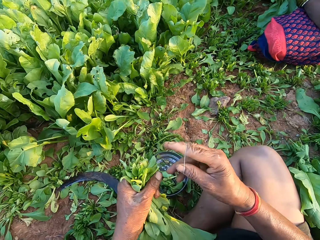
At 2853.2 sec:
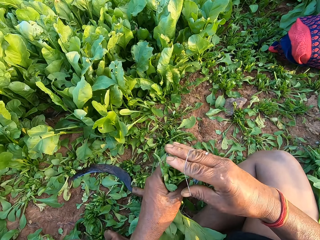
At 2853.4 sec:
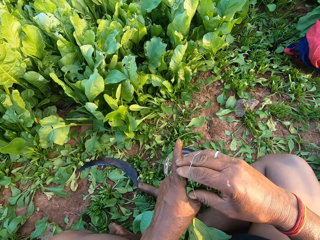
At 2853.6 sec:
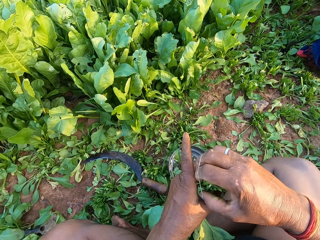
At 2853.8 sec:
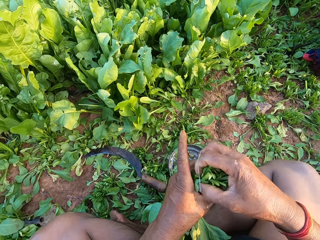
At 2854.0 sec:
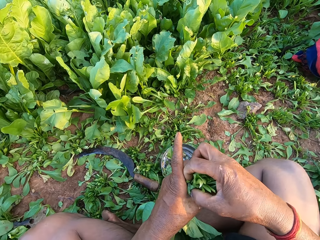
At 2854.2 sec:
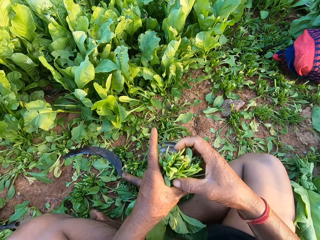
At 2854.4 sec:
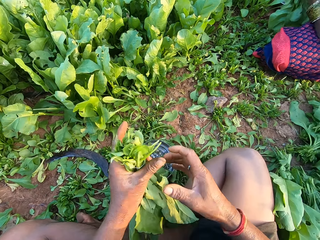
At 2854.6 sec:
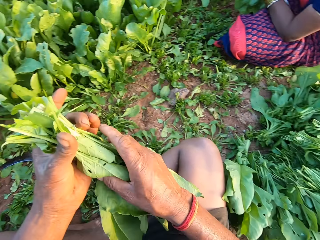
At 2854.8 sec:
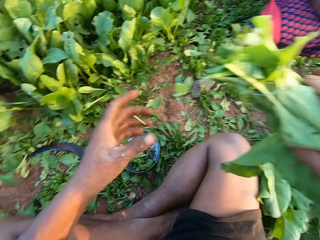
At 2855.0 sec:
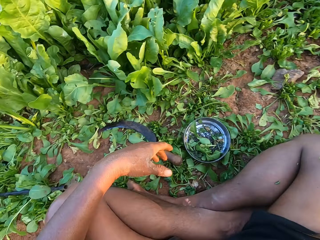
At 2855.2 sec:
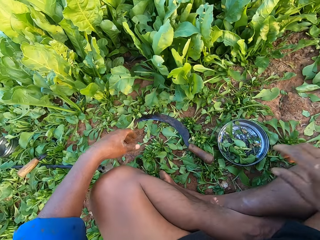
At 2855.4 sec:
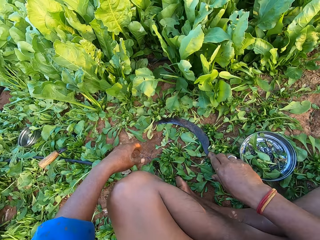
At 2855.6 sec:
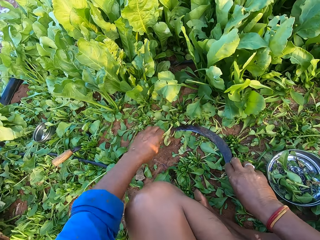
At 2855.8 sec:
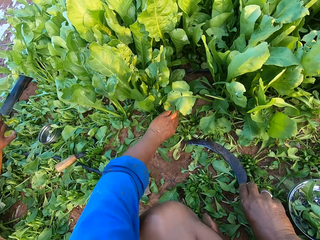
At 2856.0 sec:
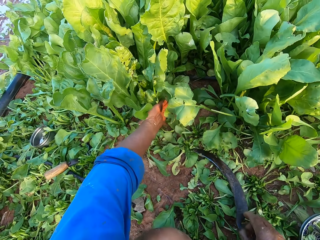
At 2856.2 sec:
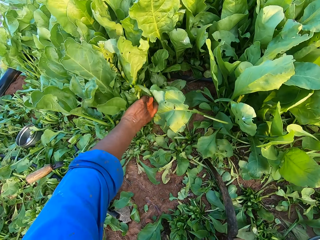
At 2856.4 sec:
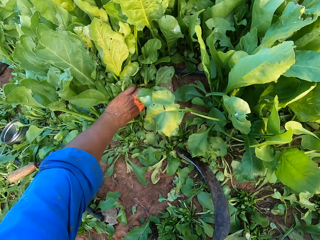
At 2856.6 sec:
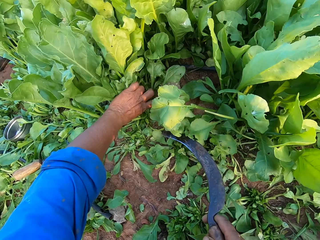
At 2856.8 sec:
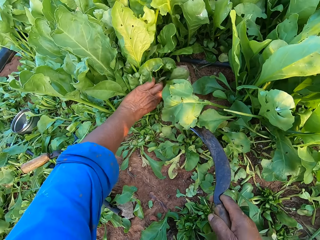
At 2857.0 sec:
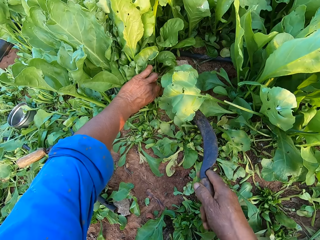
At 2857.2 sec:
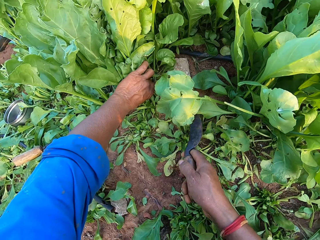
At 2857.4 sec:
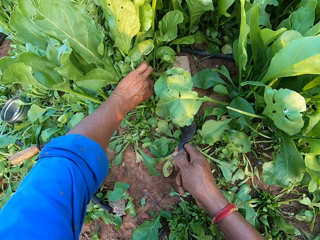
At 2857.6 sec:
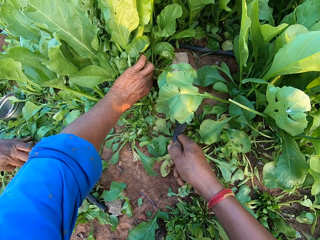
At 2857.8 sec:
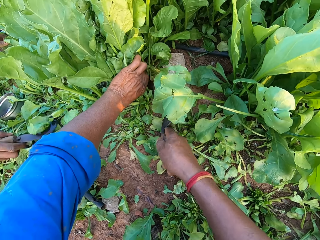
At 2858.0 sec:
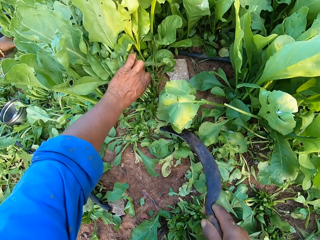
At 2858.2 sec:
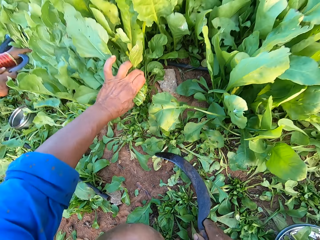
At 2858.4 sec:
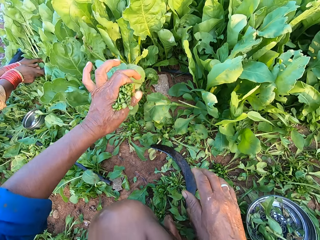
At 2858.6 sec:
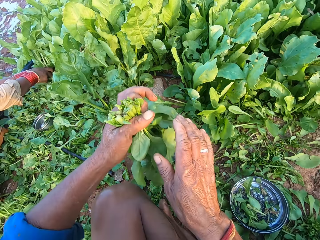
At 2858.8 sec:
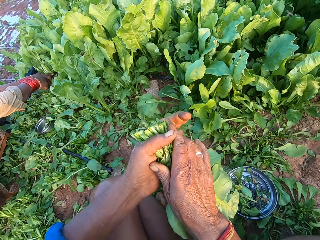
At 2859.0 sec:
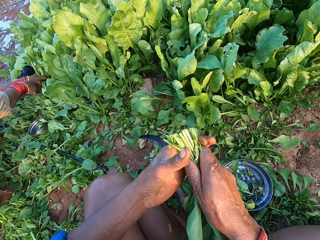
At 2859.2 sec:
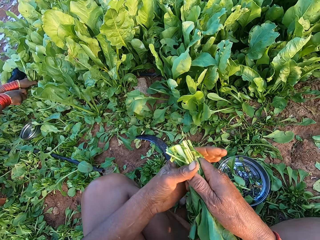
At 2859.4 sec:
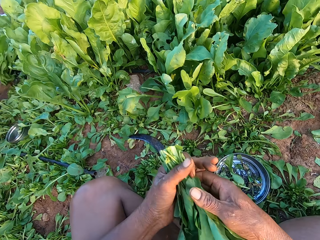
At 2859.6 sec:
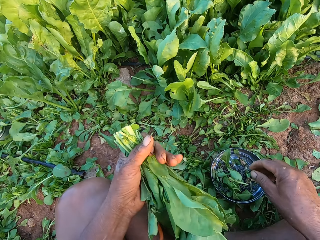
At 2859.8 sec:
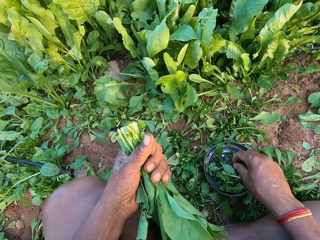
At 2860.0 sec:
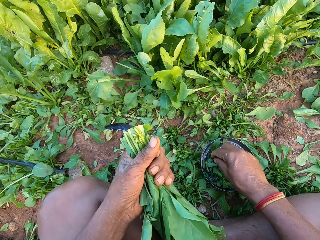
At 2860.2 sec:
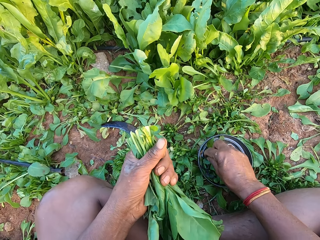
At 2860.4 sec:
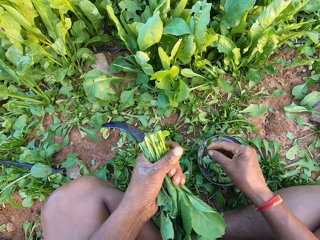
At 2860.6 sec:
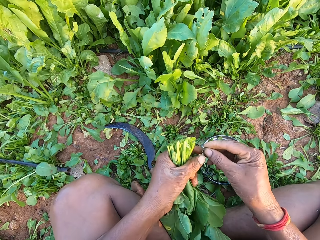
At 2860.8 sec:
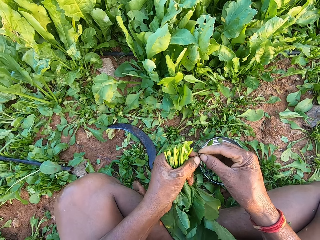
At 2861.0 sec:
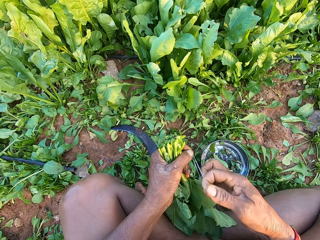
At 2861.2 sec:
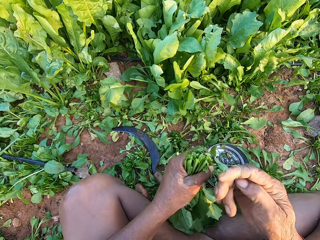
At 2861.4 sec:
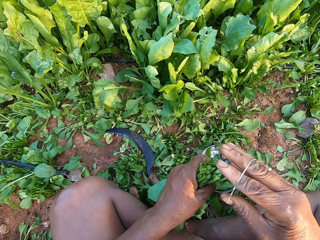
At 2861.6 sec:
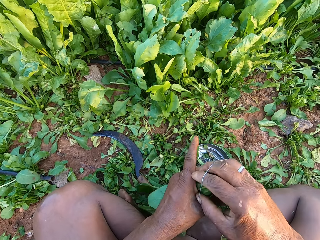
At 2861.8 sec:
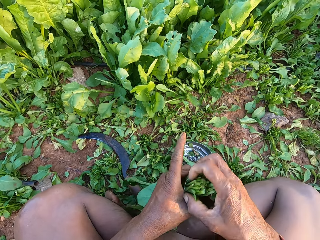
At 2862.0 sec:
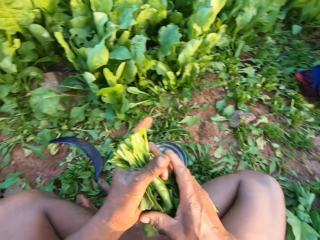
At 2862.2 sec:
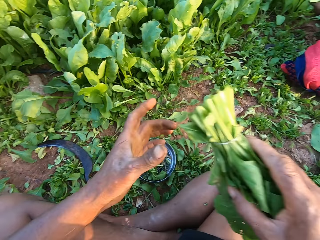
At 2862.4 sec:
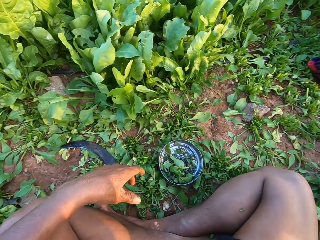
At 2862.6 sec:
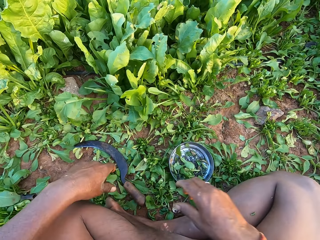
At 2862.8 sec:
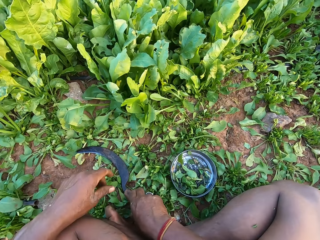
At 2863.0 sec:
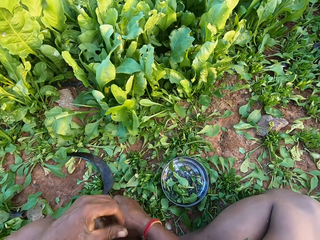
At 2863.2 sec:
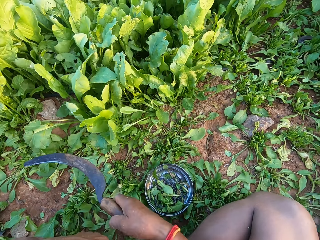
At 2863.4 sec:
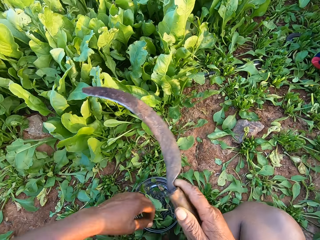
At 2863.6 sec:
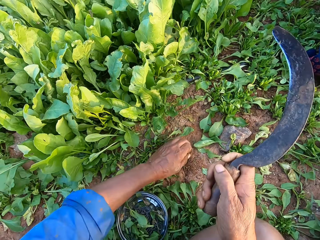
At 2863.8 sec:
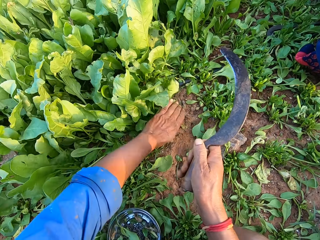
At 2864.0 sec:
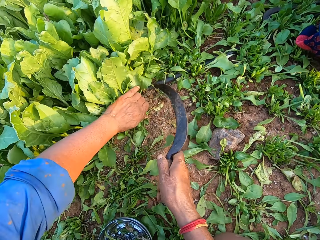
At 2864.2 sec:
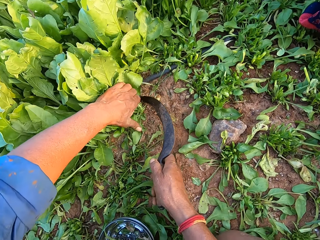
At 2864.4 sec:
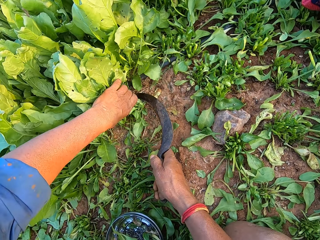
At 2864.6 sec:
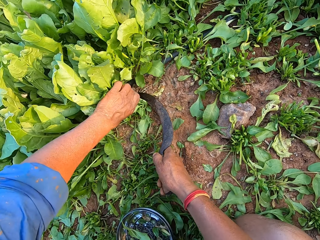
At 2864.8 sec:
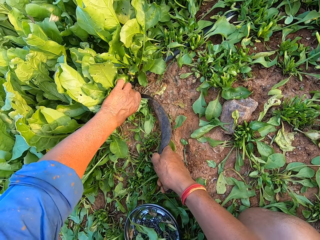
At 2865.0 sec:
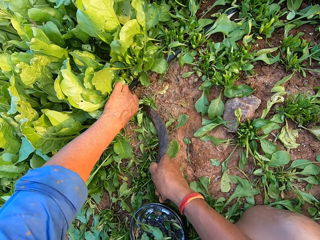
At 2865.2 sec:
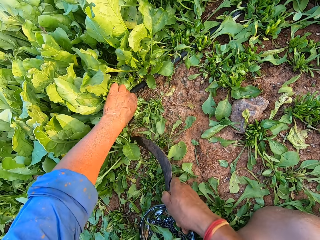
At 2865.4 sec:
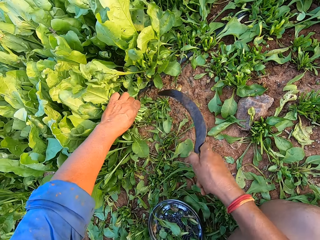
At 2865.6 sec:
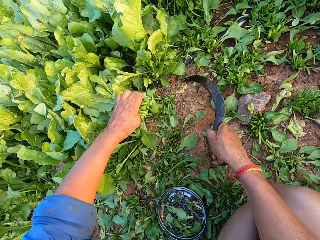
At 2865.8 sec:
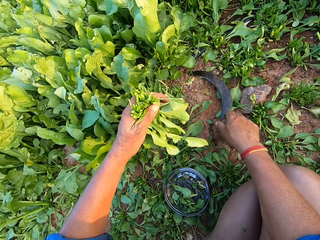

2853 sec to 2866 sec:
The camera wearer touches kales. He ties the vegetable in his left hand with the rubber band in his right hand. He passes the vegetables from his left hand to his right hand. He picks the sickle from the ground with his right hand. He holds some vegetables with his left hand. The woman picks the sickle from the ground with her right hand. The camera wearer cuts the vegetables in his left hand with the sickle in his right hand. The woman holds some vegetables with her left hand. The camera wearer places the sickle on the ground with his right hand. The woman cuts the vegetables in her left hand with the sickle in her right hand. The camera wearer holds the vegetables with his left hand. He holds the vegetables with his left hand again. He picks the rubber band from the bowl on the ground with his right hand. He wears the rubber band on his right hand with his left hand. He touches the kales. He ties the vegetable in his left hand with the rubber band in his right hand. He passes the vegetable from his left hand to his right hand. He picks the sickle from the ground with his right hand. He holds some vegetables with his left hand. He cuts the vegetables in his left hand with the sickle in his right hand.

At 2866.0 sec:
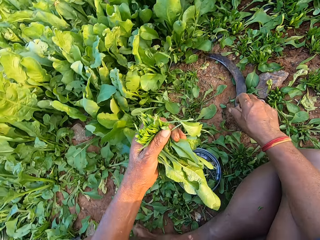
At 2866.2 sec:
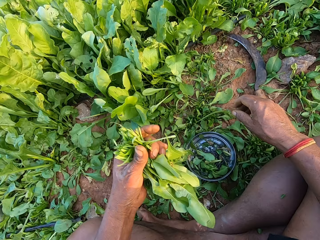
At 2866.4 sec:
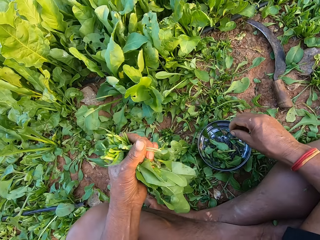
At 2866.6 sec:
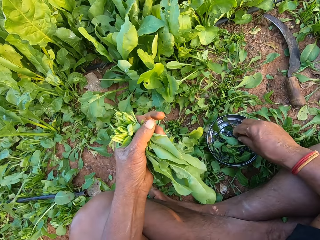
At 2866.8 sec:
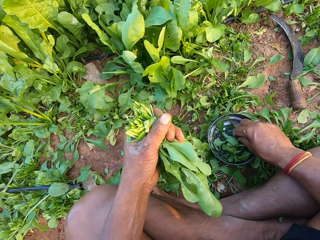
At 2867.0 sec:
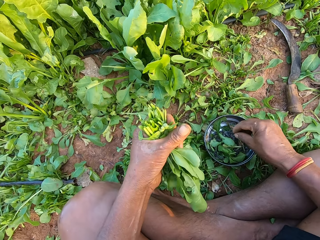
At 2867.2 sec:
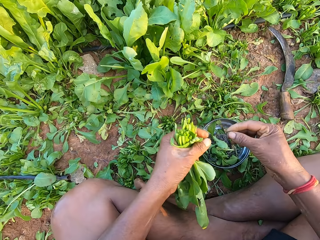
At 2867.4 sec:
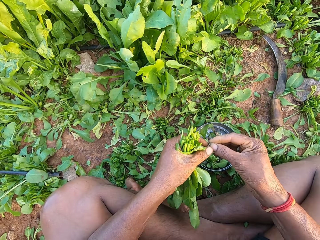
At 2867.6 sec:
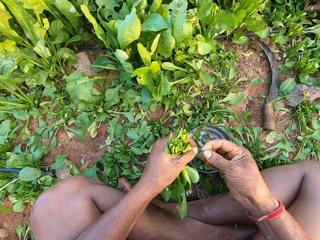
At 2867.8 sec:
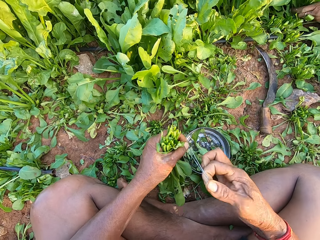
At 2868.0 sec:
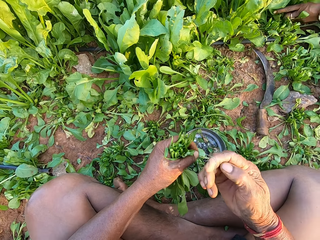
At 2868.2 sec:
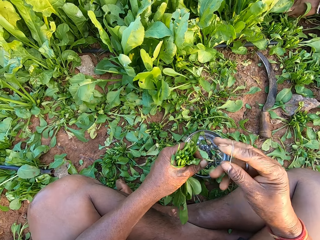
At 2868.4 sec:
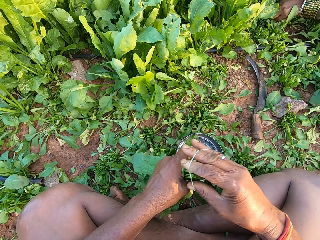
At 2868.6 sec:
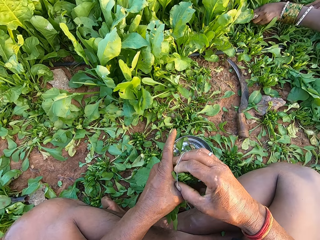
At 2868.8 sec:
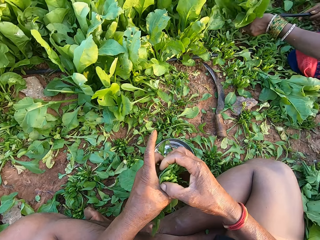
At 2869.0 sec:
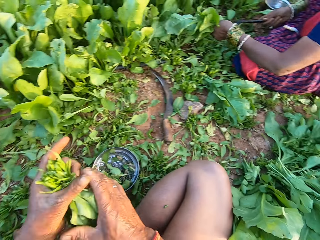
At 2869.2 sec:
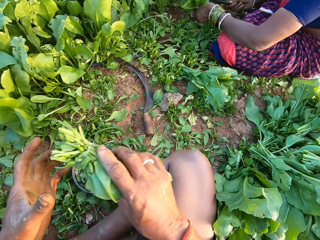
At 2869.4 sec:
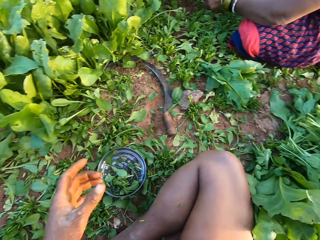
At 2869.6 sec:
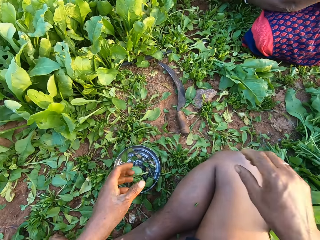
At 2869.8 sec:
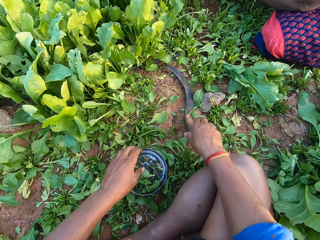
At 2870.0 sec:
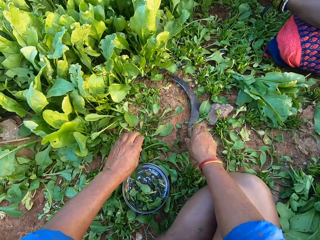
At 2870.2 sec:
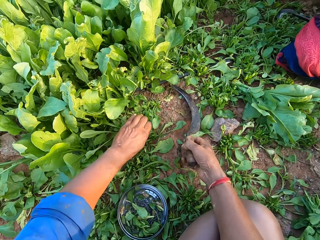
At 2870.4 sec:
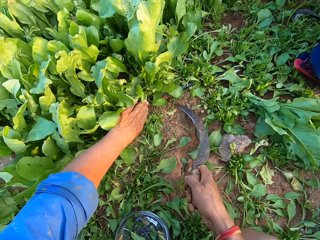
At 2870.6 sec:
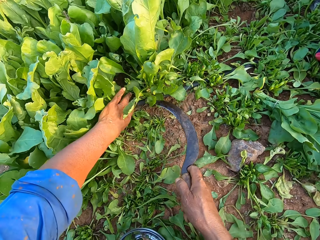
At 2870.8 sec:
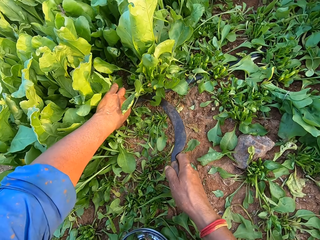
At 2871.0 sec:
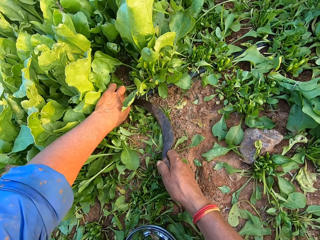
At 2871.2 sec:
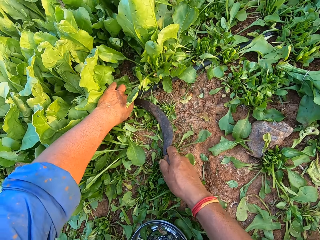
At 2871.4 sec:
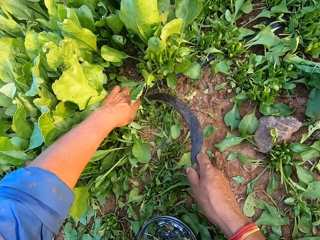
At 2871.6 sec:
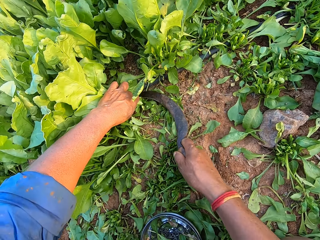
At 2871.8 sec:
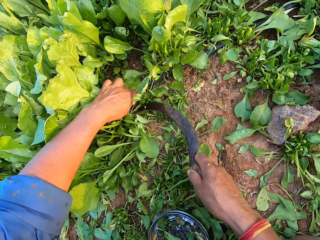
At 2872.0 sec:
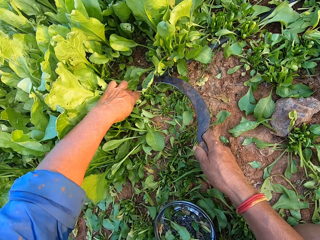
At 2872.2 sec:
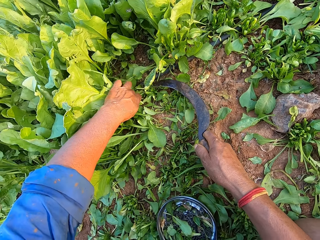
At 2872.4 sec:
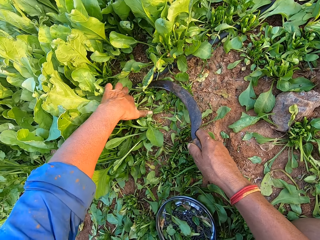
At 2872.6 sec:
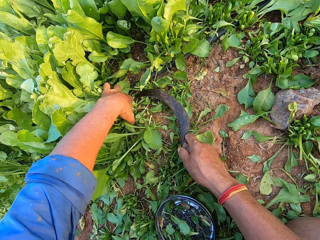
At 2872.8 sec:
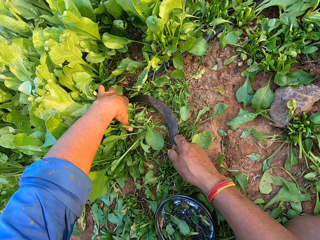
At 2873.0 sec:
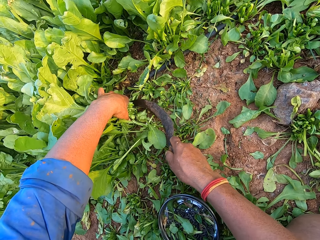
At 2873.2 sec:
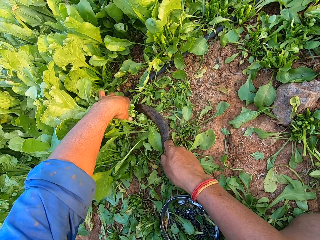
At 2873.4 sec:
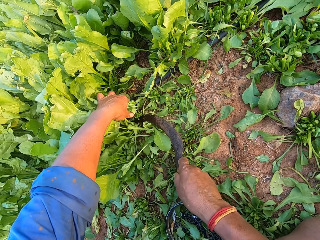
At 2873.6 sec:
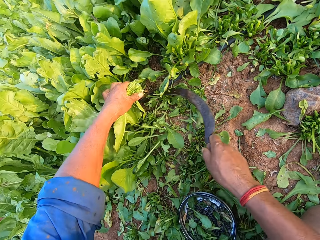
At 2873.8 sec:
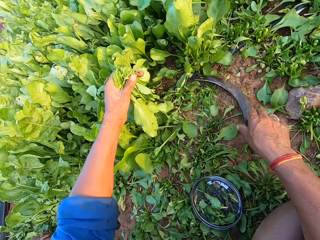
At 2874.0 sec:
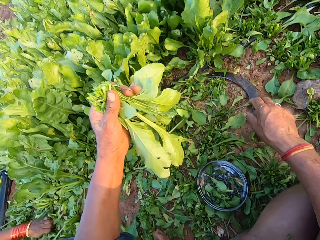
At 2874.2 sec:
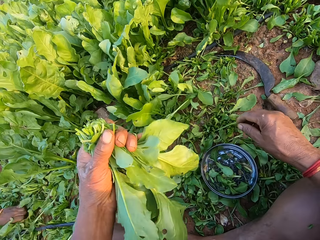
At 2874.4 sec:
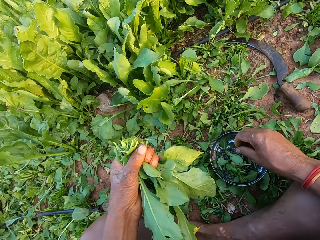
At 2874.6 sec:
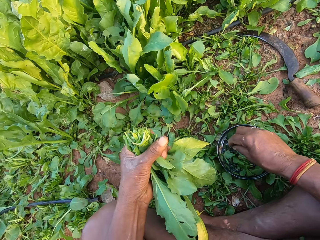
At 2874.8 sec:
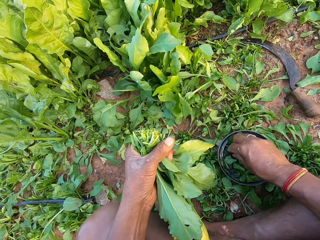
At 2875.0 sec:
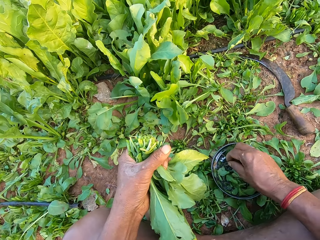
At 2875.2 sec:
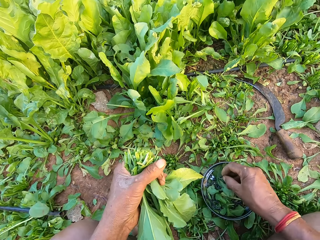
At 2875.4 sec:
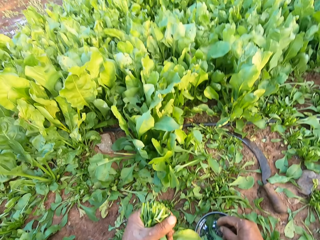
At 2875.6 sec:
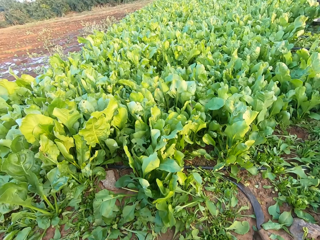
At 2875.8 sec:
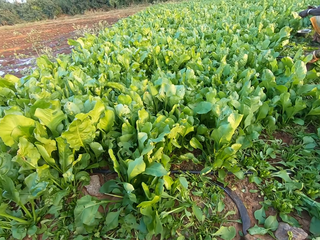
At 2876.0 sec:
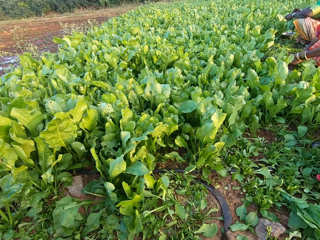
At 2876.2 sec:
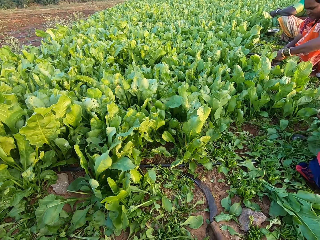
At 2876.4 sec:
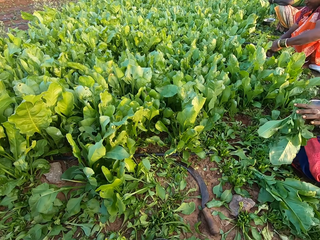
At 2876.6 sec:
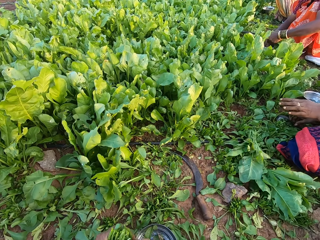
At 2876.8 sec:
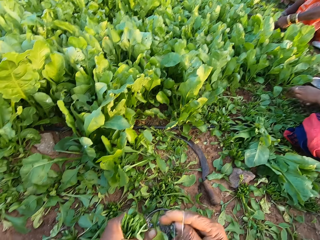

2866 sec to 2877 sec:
The camera wearer places the sickle on the ground with his right hand. He picks a rubber band from the bowl on the ground with his right hand. He touches kales. He wears the rubber band on his right hand with his left hand. He ties the vegetables in his left hand with the rubber band in his right hand. The woman holds some vegetables with her left hand. The woman holds the knife with her right hand. The camera wearer passes the vegetables from his left hand to his right hand. He picks the sickle from the ground with his right hand. He holds some vegetables with his left hand. He cuts the vegetables in his left hand with the sickle in his right hand. He places the sickle on the ground with his right hand. He picks the rubber band from the bowl on the ground with his right hand. He touches the kales.
